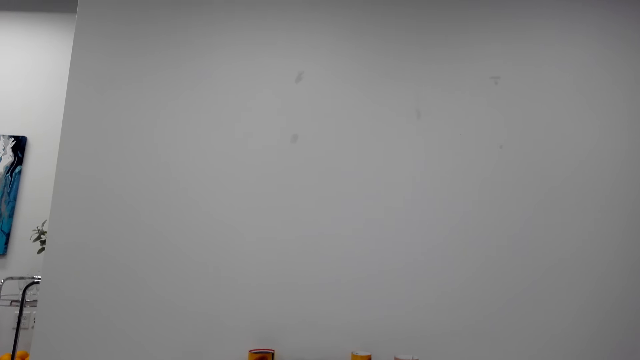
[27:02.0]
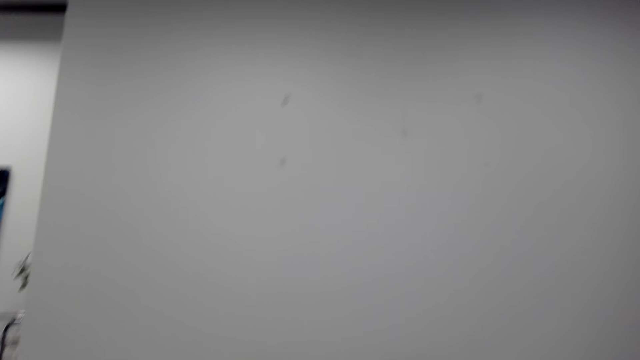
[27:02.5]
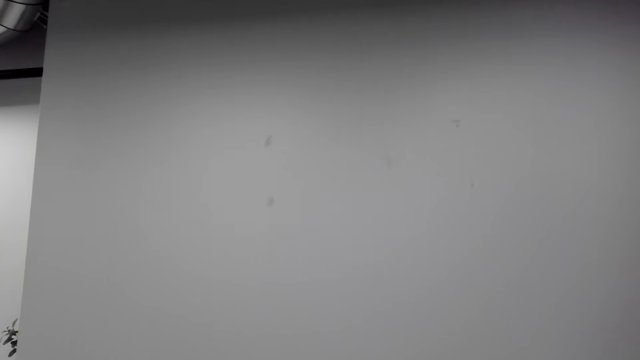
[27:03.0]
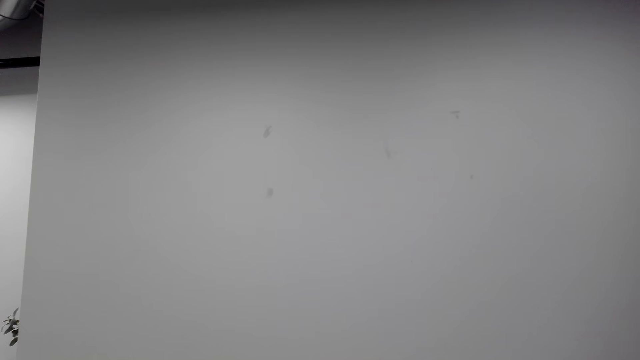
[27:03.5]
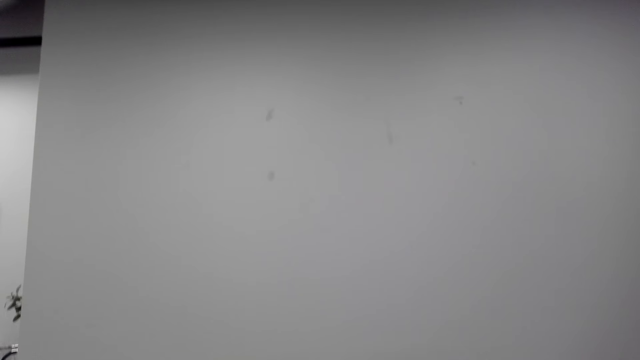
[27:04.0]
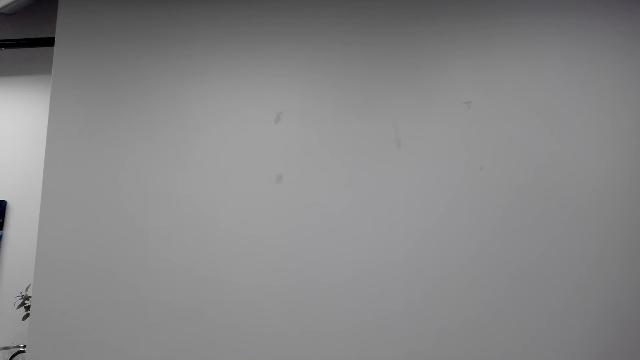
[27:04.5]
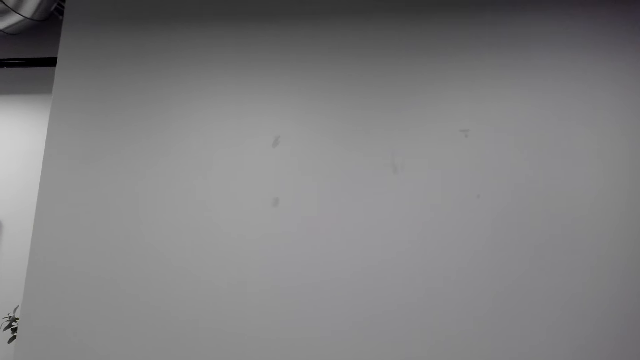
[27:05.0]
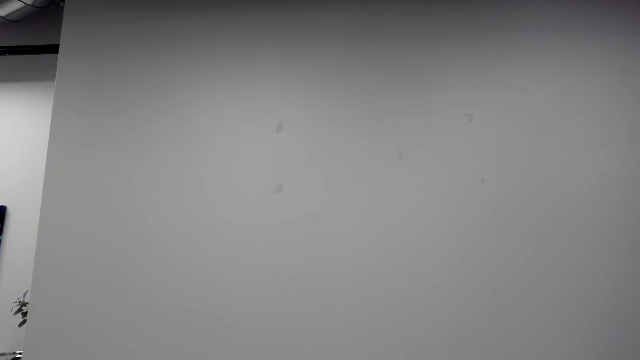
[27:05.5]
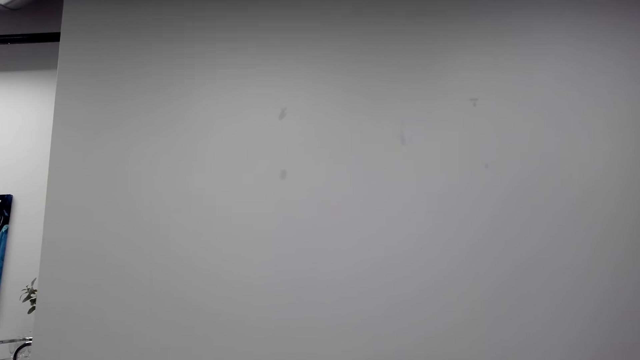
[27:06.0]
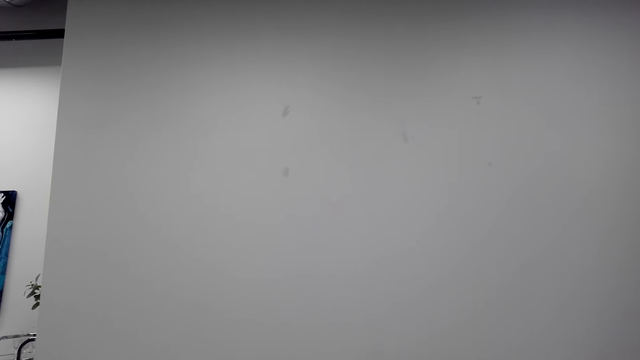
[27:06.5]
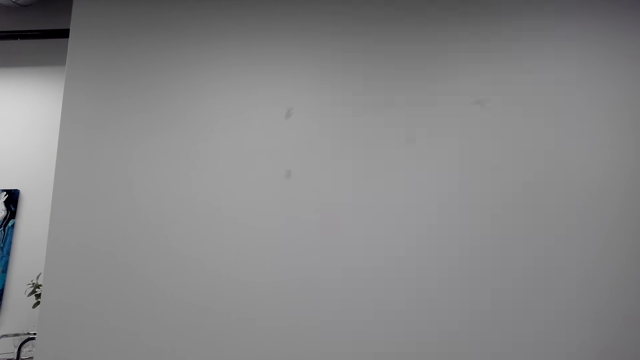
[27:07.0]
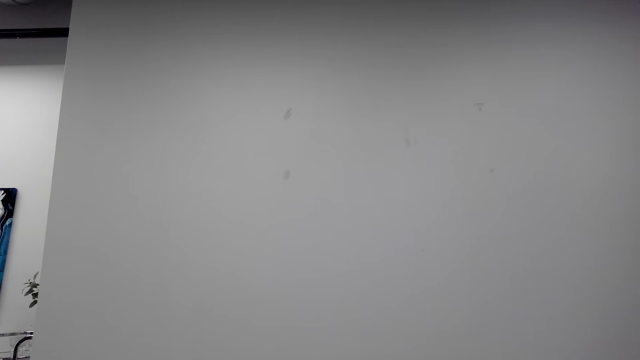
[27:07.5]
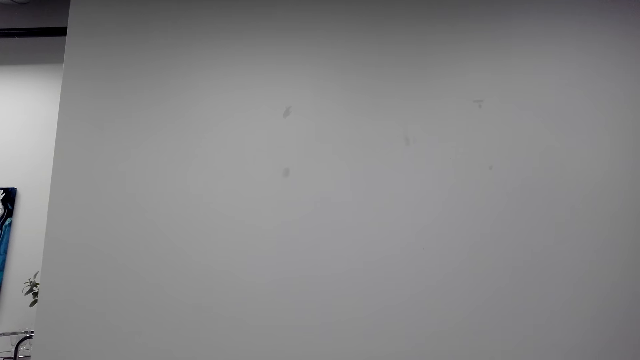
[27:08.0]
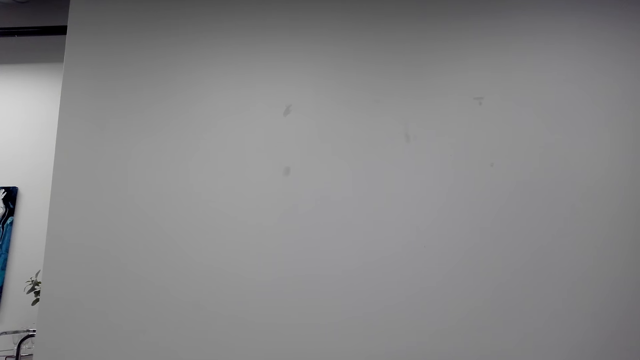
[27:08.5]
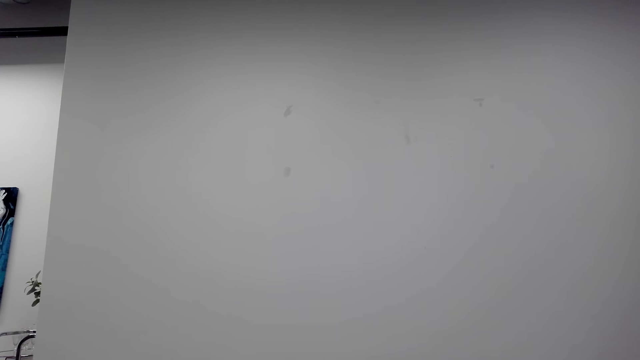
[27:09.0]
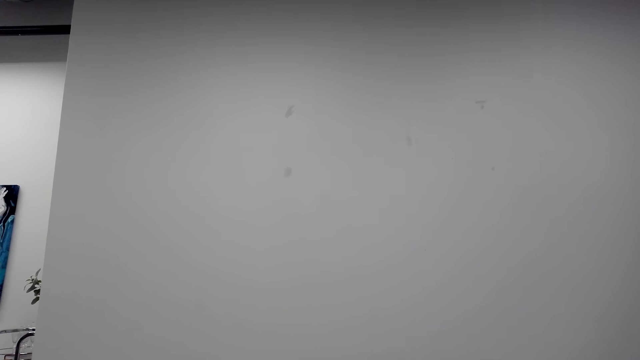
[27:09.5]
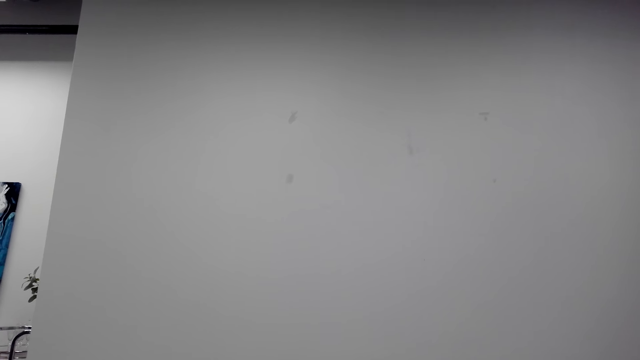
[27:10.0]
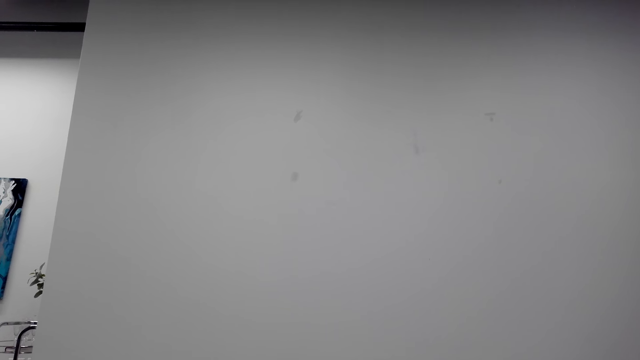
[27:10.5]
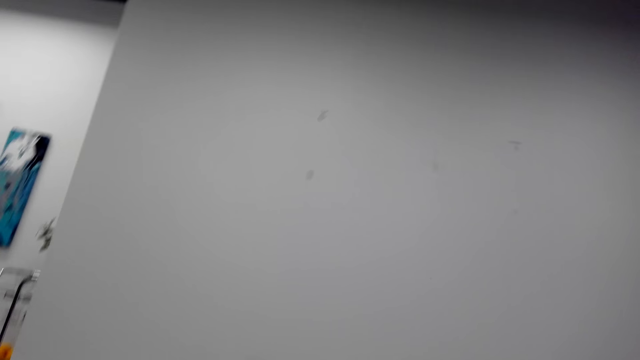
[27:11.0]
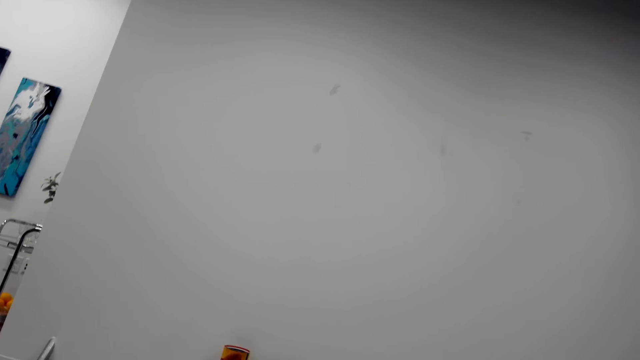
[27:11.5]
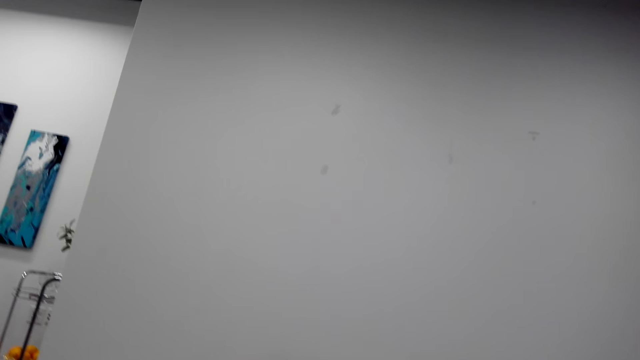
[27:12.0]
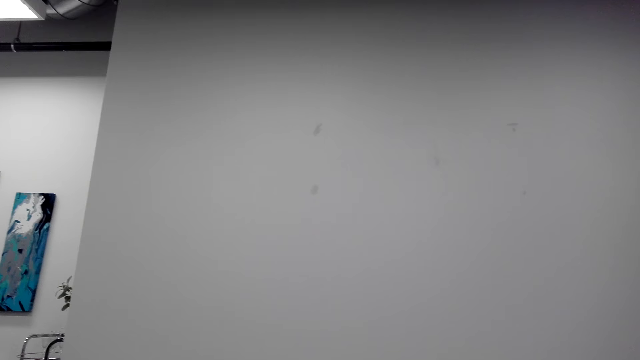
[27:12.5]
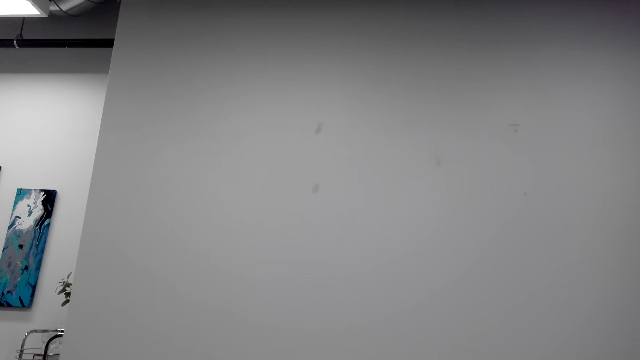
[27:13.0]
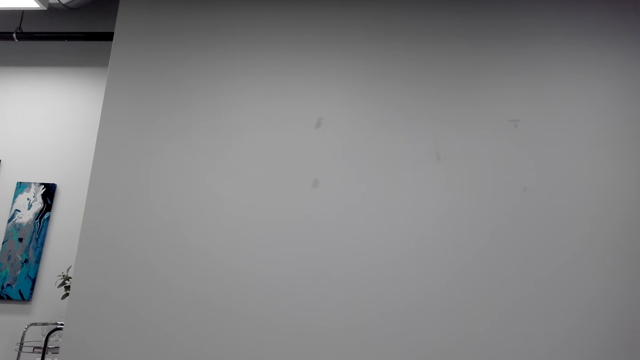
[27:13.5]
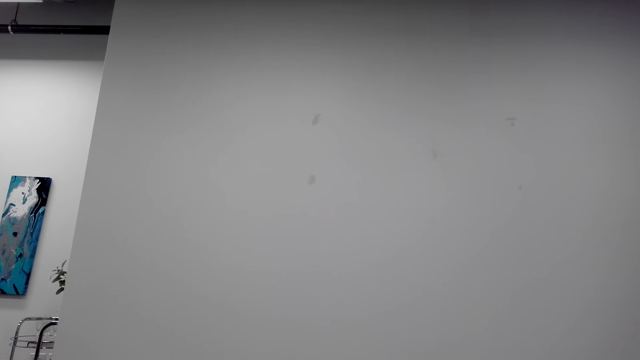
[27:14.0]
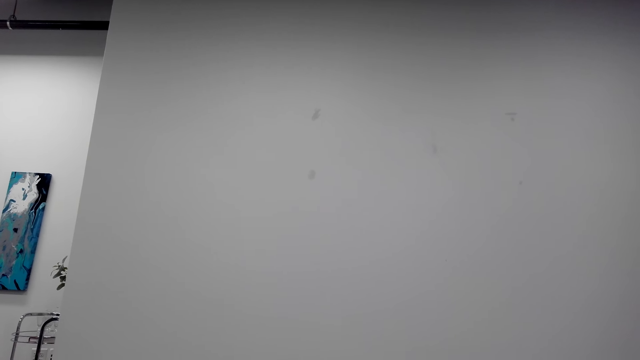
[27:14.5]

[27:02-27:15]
The camera wearer looks around. They speak with a phone. They speak with the phone again.

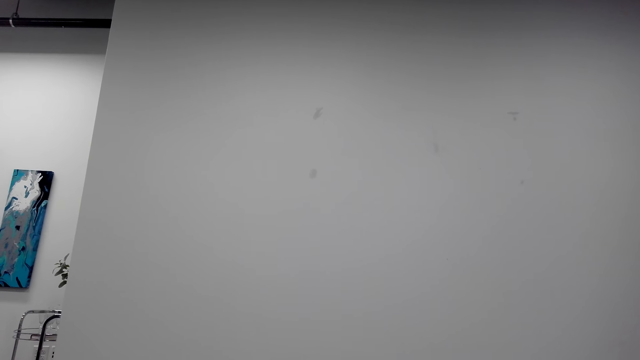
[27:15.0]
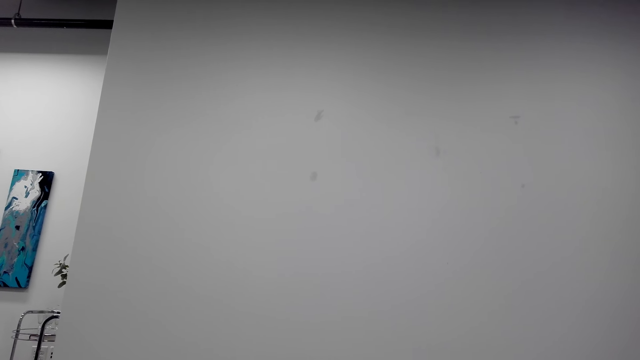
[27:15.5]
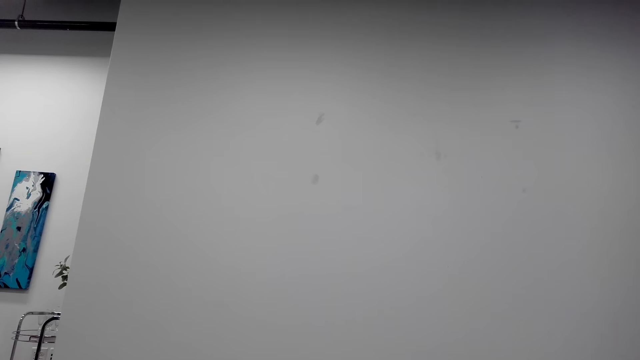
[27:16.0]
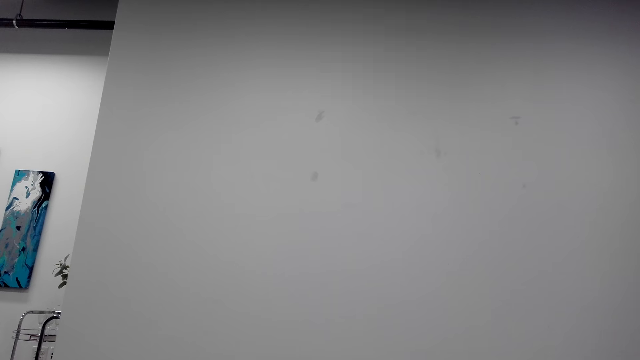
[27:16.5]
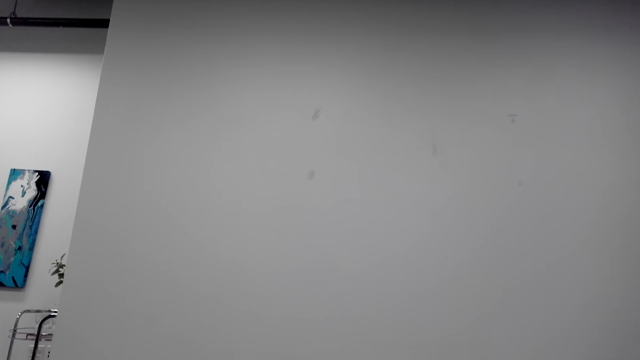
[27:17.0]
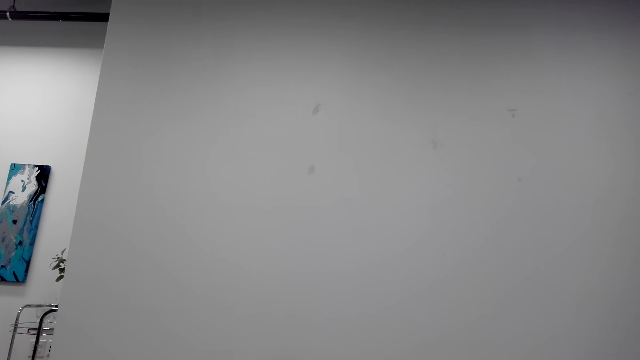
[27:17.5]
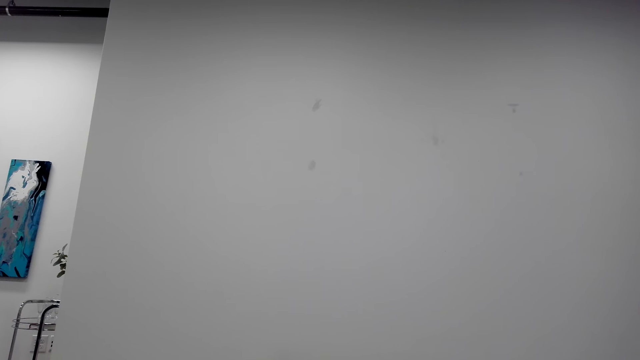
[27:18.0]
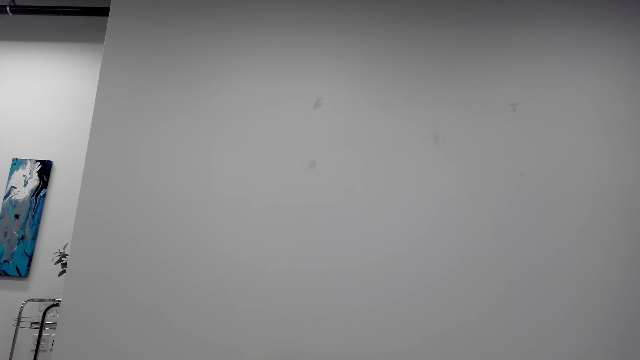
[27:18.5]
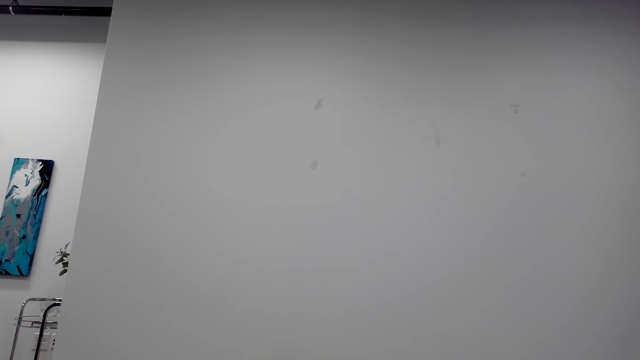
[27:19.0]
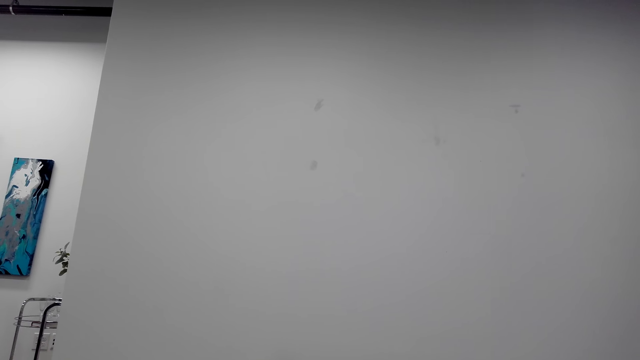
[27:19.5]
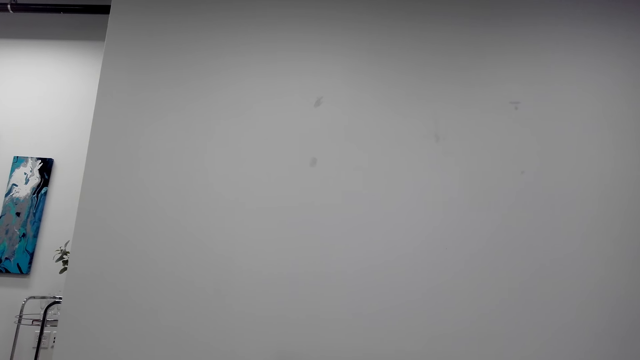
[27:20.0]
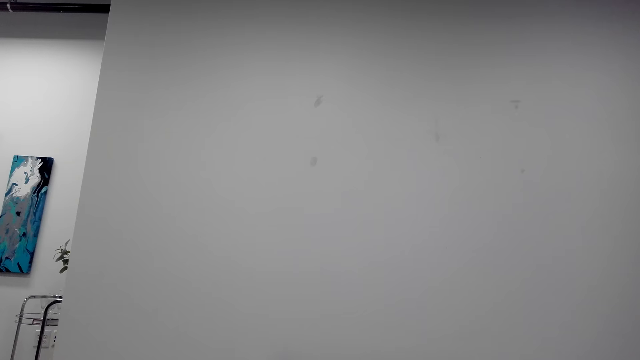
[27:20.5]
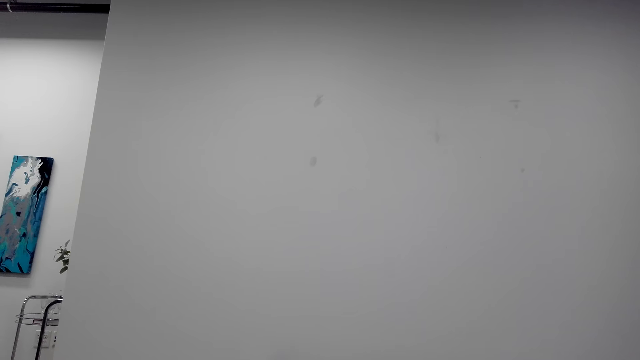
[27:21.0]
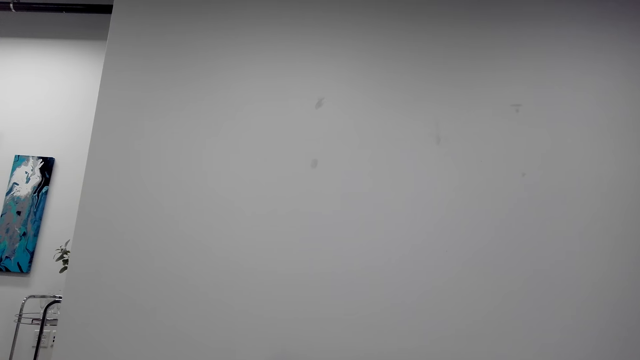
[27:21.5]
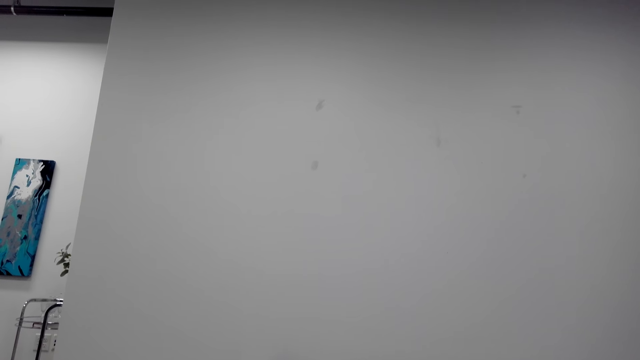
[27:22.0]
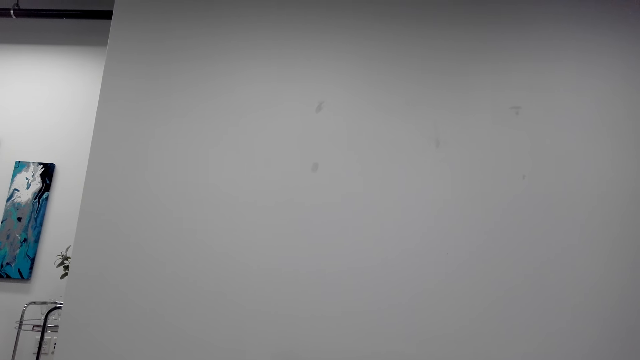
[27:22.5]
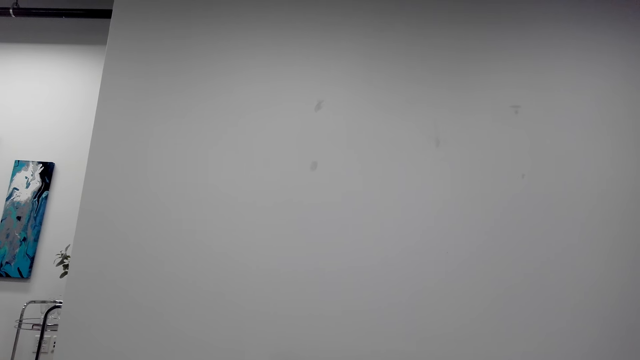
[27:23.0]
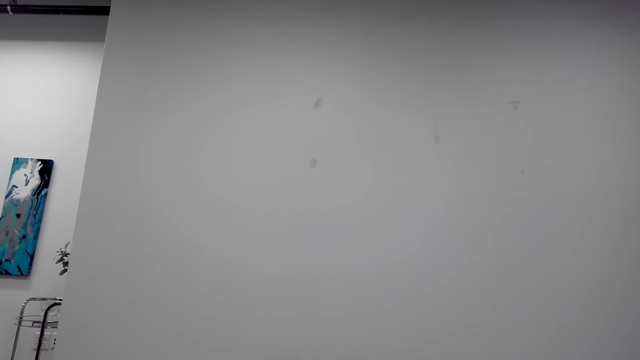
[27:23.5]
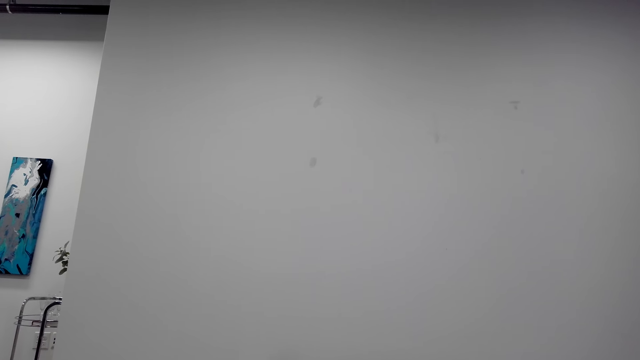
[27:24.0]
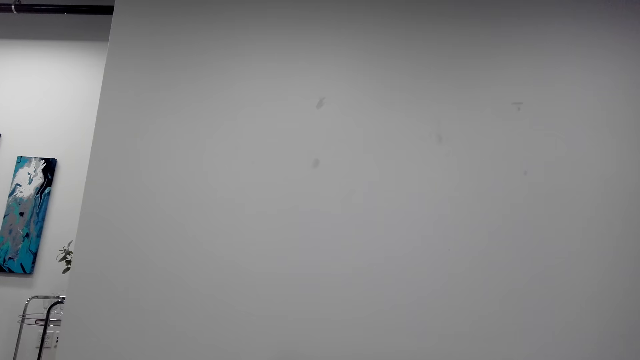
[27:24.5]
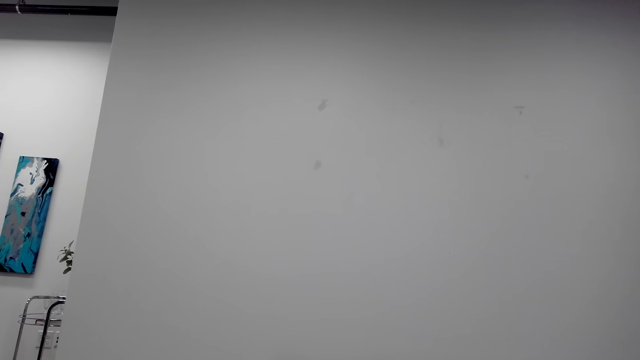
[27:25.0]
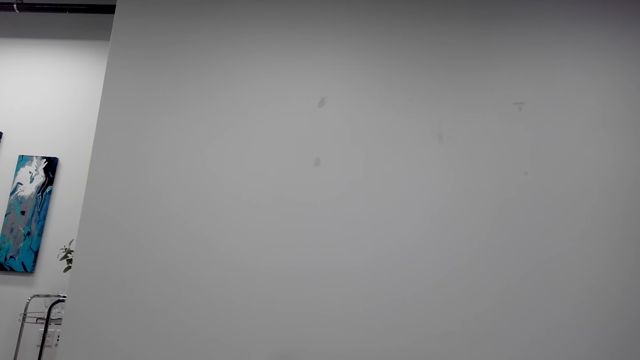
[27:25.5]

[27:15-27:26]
The camera wearer talks with a phone.
